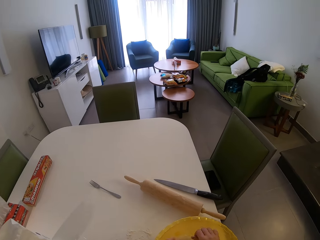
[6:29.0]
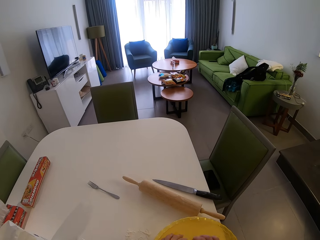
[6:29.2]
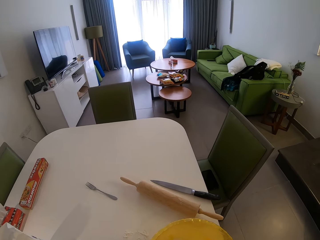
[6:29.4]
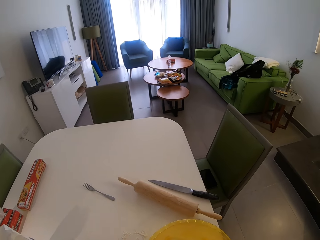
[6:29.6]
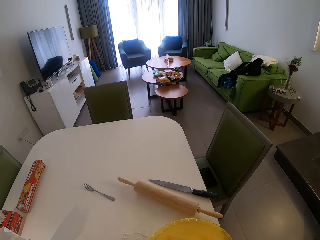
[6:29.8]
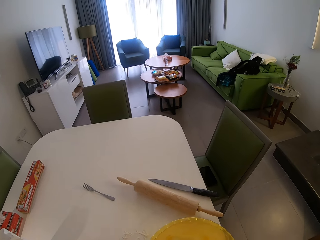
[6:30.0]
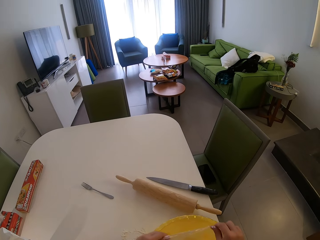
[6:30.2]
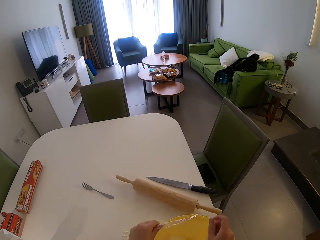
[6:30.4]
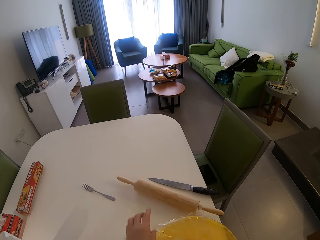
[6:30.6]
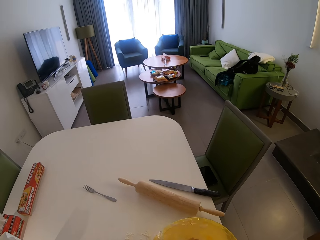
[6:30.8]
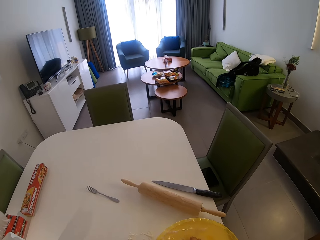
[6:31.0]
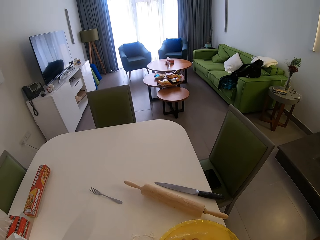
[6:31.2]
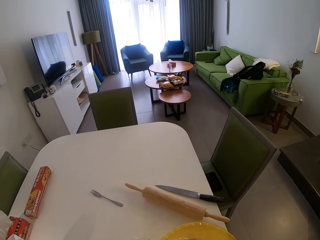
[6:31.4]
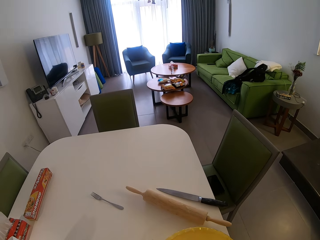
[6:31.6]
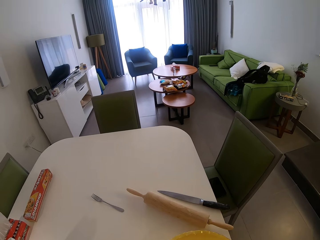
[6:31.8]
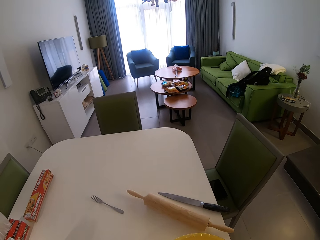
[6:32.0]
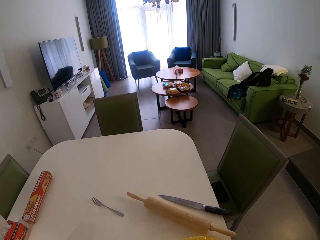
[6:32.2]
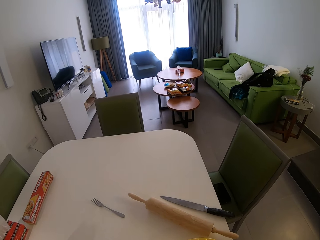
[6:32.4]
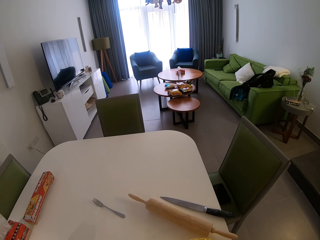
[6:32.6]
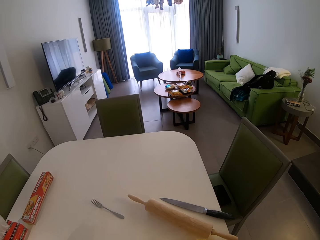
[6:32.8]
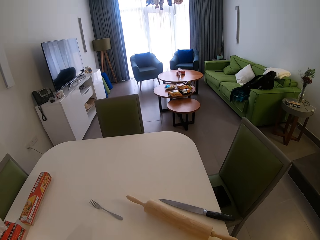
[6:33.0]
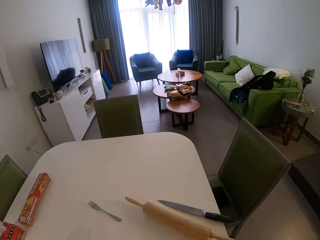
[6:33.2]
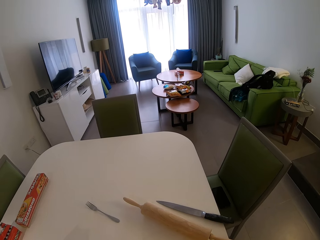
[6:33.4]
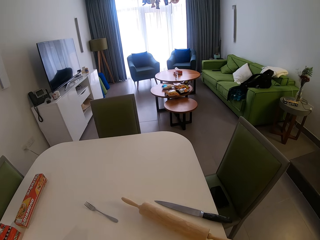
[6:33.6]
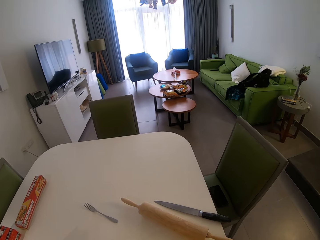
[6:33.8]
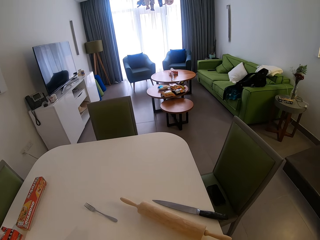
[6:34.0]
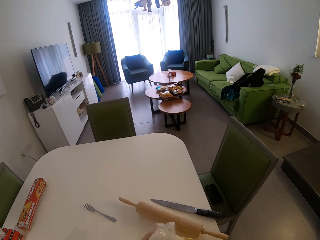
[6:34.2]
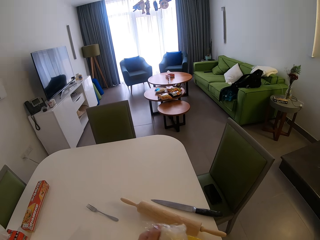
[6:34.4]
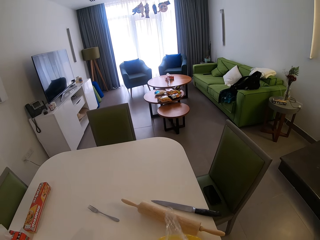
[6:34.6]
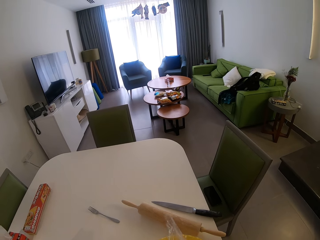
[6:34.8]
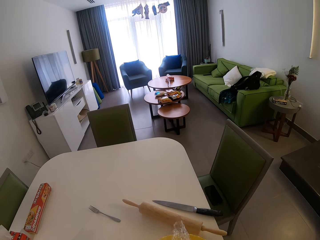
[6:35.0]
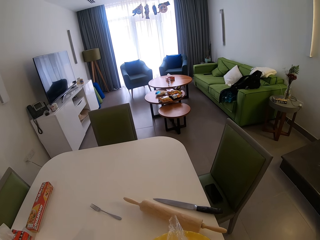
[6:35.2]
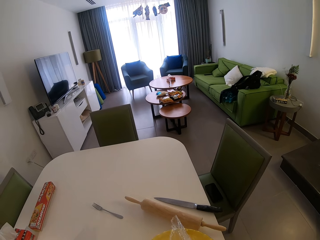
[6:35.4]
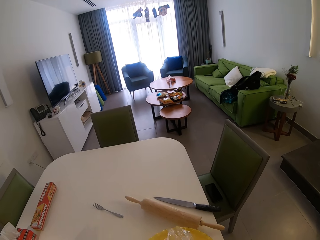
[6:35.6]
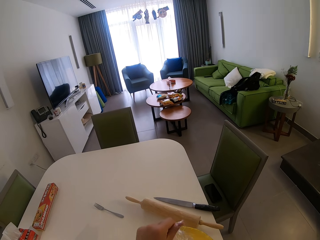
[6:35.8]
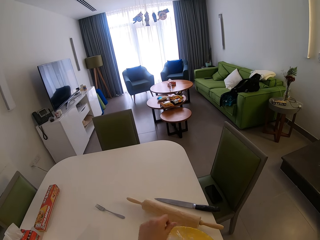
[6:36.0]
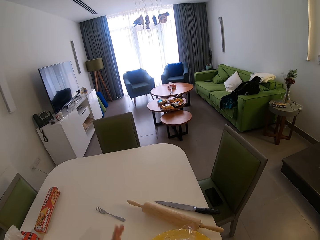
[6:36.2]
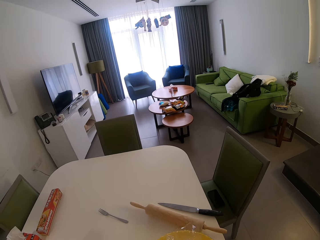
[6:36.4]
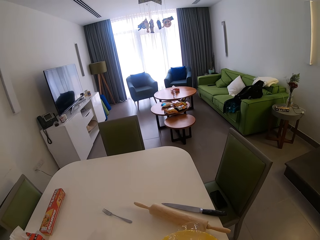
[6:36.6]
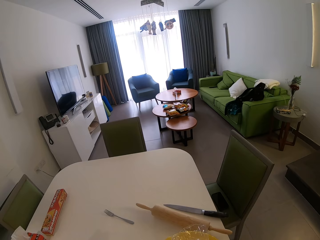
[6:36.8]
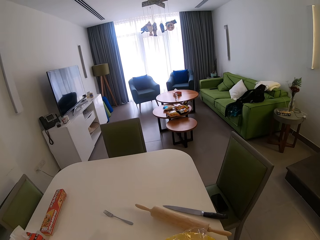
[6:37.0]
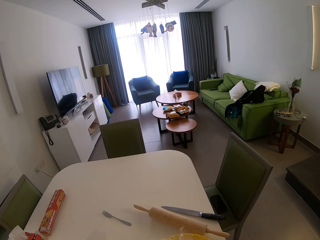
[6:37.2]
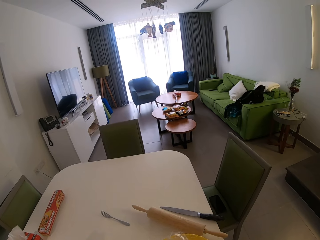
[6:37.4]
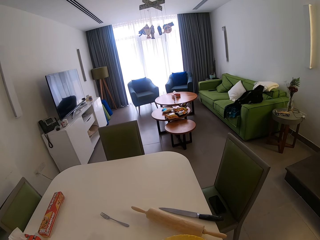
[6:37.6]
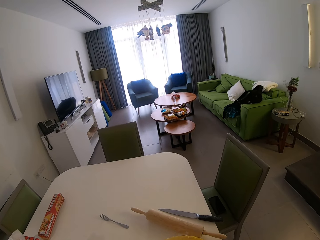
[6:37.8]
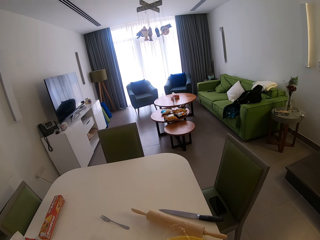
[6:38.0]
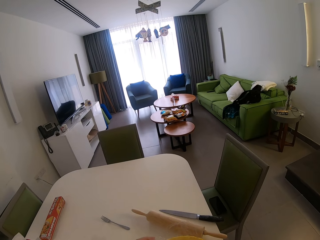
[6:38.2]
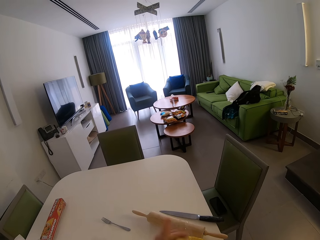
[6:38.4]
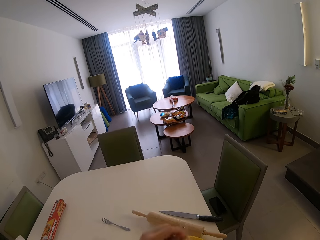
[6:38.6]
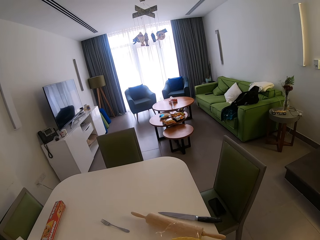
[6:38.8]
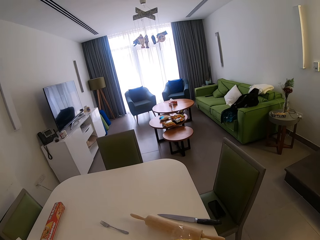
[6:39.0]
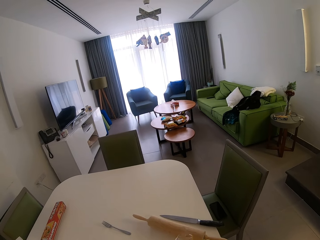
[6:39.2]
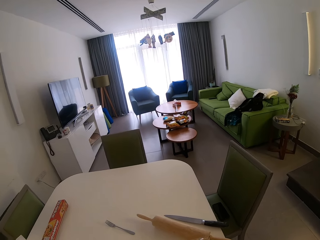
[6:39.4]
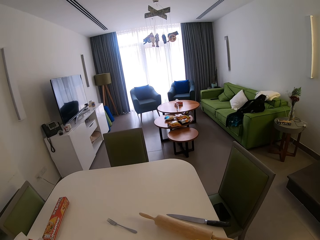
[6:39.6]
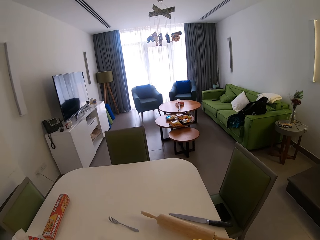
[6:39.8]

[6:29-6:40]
The camera wearer opens the paper covering the dough. They remove the nylon on the strainer.

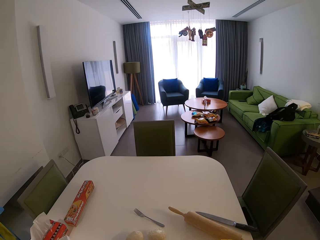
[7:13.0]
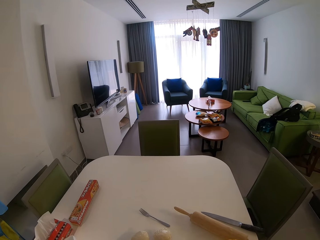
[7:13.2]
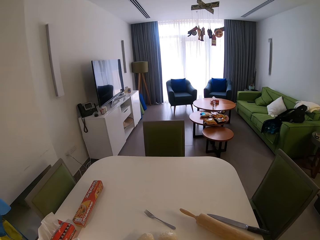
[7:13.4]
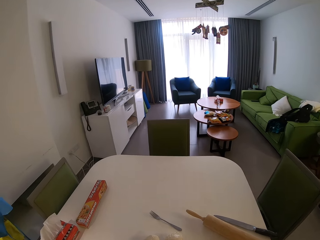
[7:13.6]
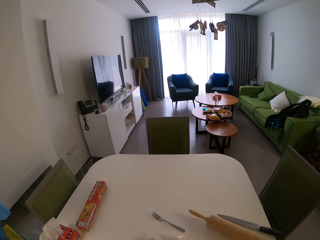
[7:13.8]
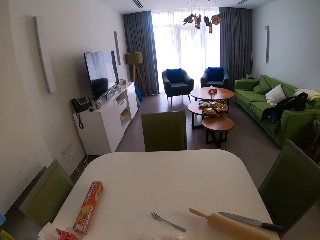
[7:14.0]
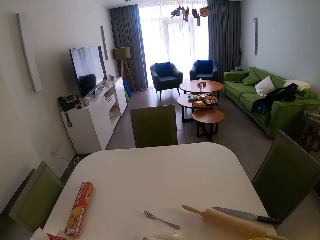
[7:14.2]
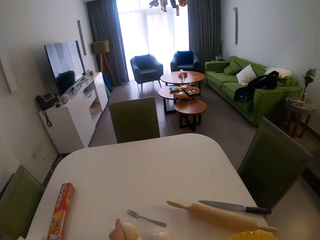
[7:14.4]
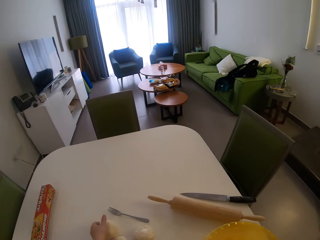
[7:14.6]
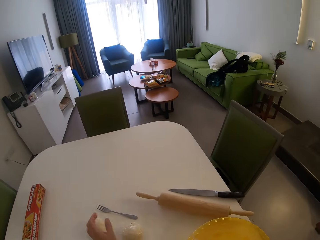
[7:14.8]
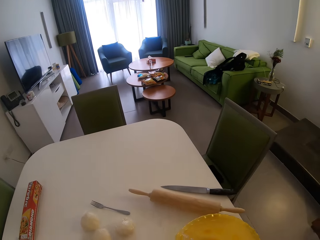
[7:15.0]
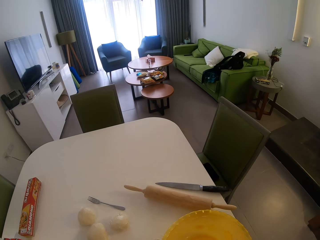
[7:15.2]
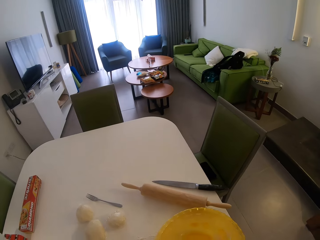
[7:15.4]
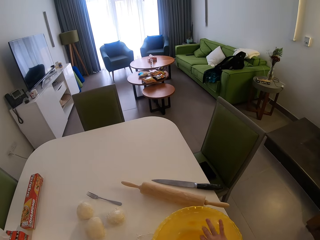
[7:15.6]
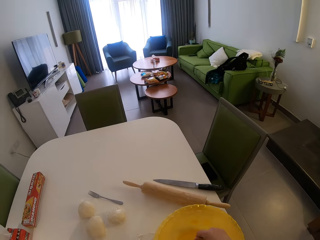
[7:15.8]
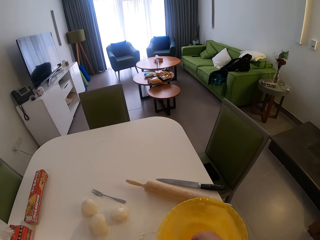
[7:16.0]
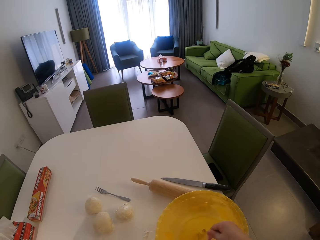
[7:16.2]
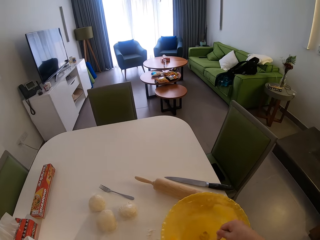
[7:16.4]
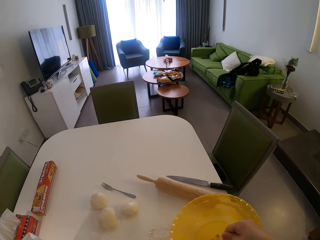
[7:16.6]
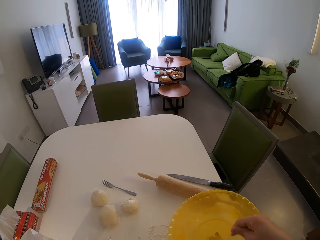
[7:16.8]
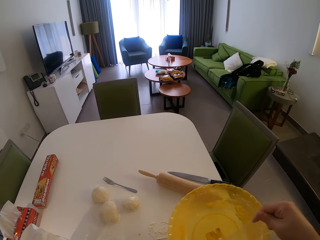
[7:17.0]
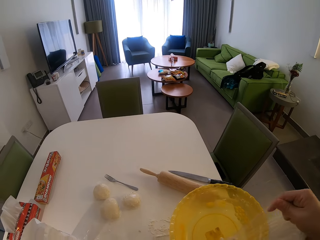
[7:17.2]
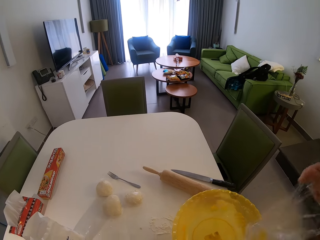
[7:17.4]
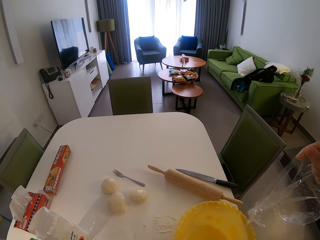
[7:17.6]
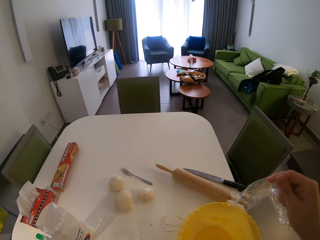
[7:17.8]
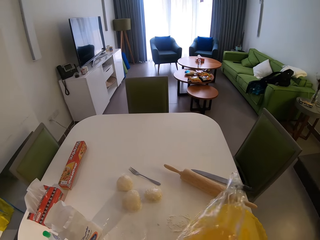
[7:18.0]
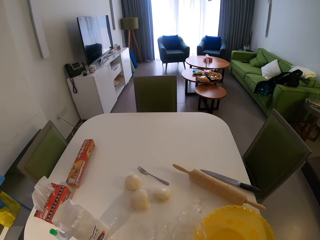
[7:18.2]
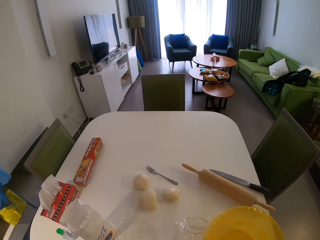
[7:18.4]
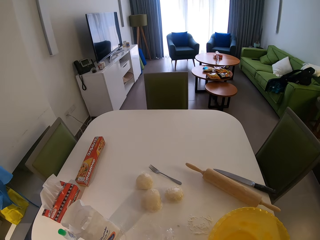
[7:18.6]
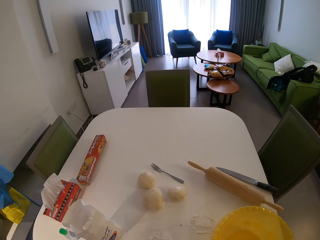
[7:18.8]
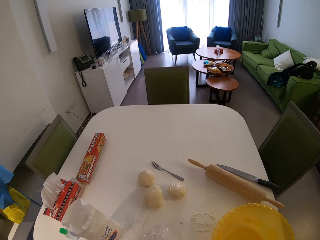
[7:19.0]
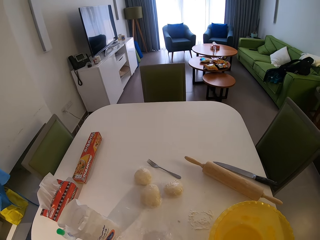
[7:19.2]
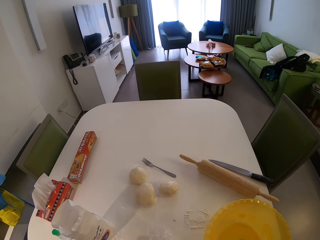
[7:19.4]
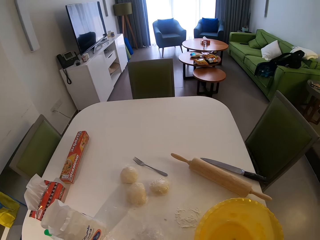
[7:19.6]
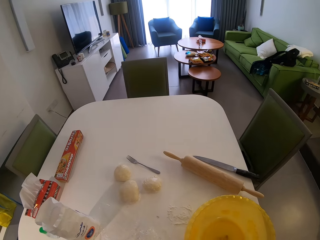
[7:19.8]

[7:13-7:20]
The camera wearer puts dough on the table.

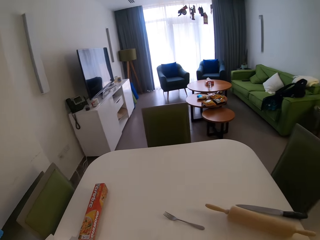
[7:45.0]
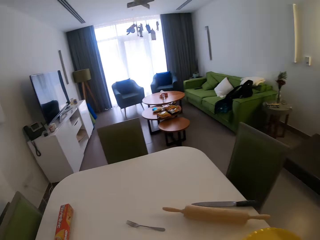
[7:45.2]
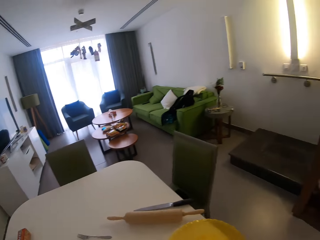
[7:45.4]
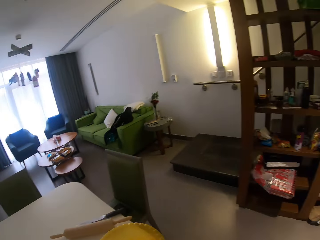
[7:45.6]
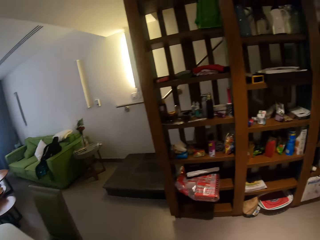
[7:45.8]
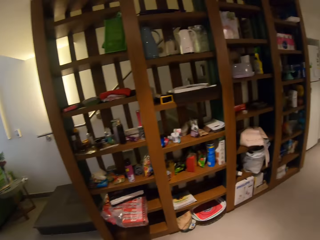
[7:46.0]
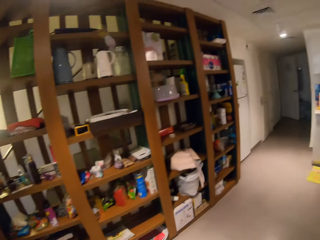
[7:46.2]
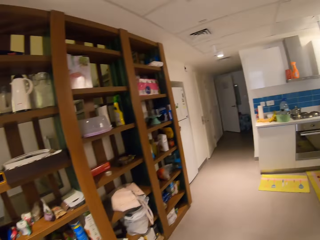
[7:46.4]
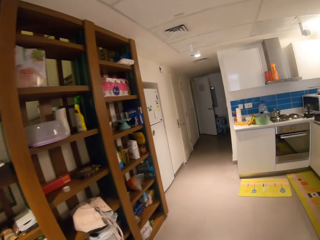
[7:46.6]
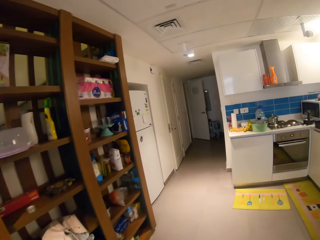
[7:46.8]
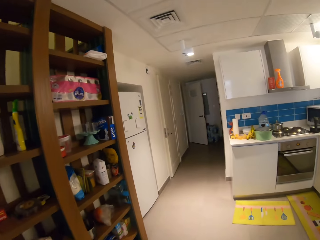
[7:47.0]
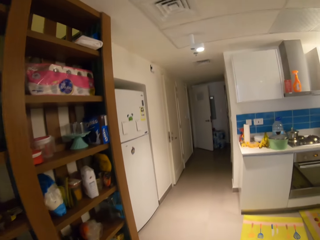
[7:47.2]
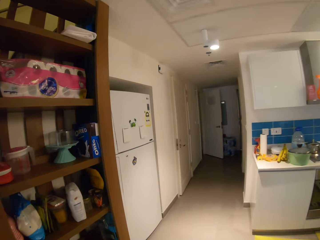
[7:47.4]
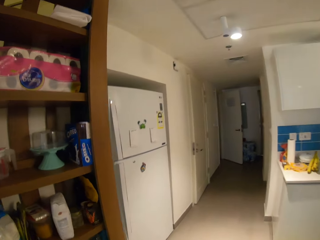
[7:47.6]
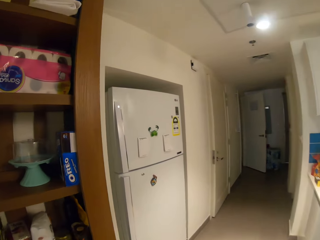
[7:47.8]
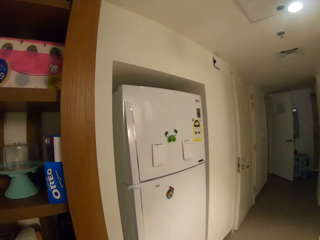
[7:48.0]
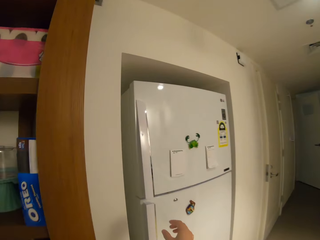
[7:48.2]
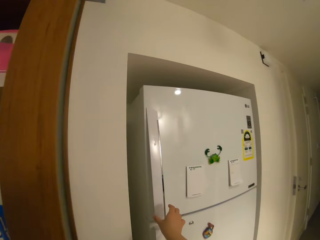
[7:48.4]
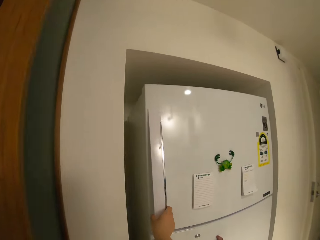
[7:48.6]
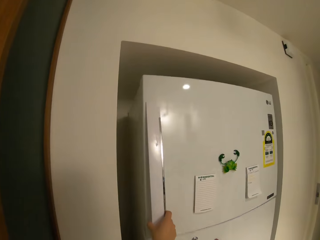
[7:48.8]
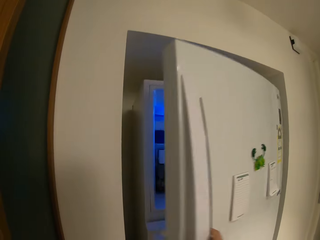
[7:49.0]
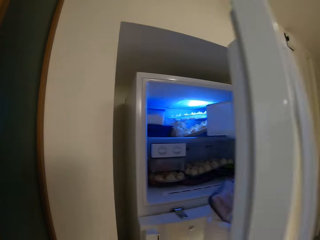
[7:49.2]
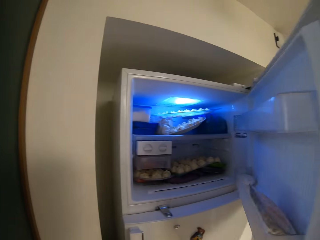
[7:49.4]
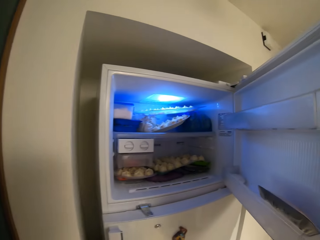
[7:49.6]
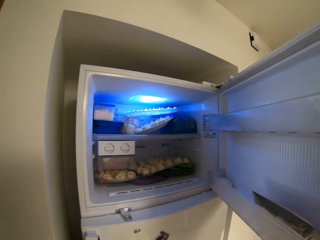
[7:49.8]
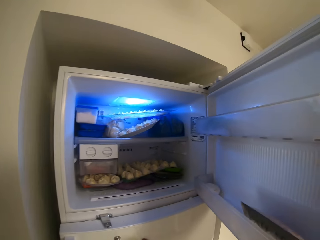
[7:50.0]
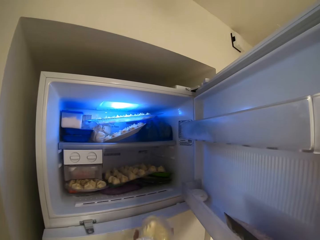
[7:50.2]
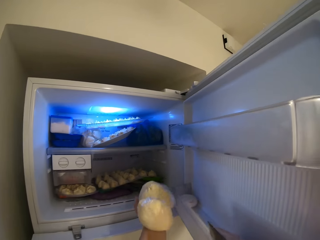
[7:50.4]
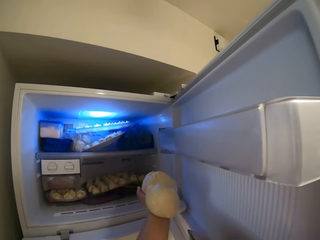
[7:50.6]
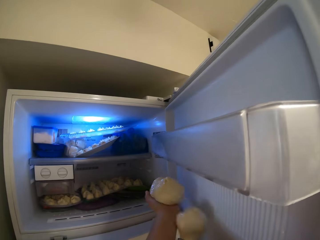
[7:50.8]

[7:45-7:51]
The camera wearer walks around. They open the freezer.
